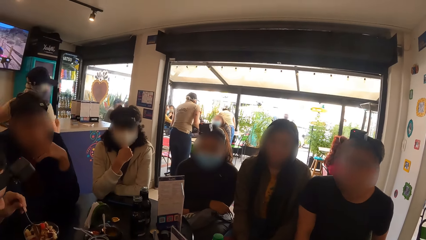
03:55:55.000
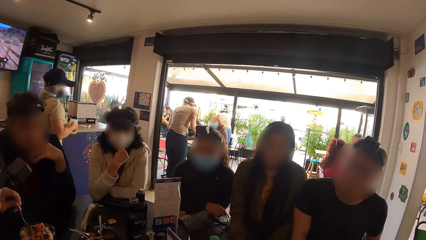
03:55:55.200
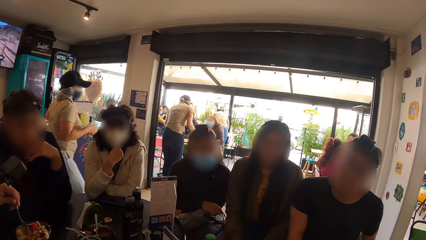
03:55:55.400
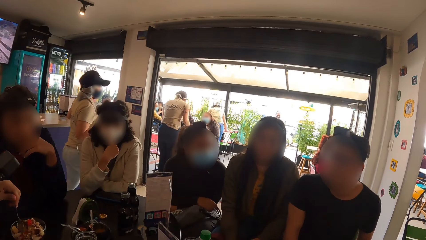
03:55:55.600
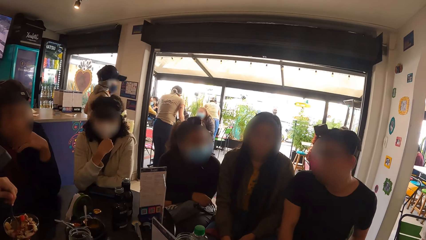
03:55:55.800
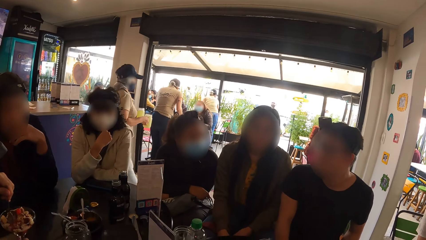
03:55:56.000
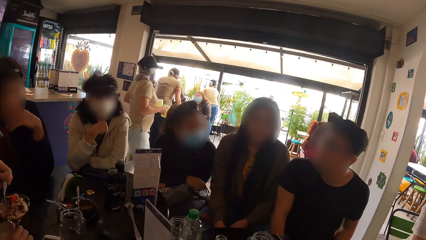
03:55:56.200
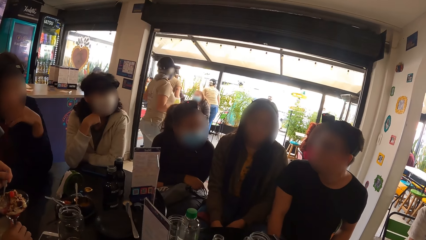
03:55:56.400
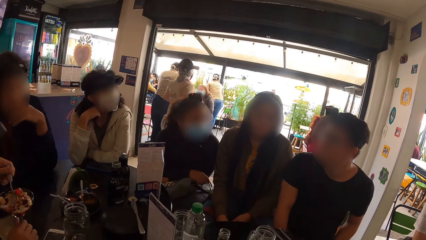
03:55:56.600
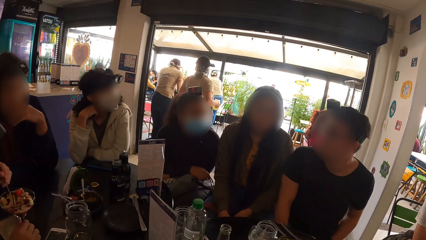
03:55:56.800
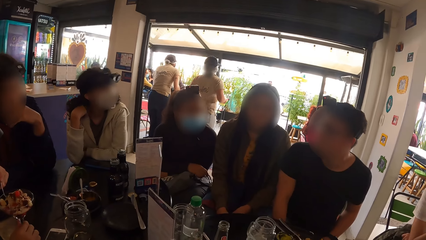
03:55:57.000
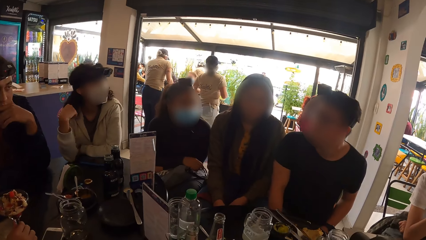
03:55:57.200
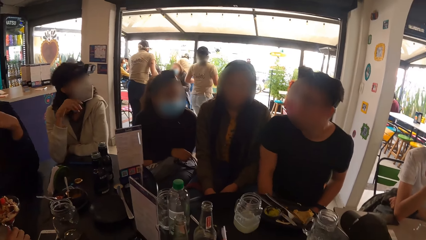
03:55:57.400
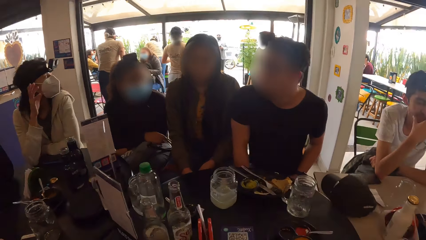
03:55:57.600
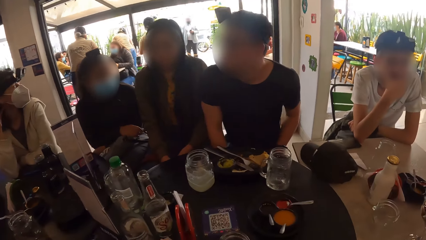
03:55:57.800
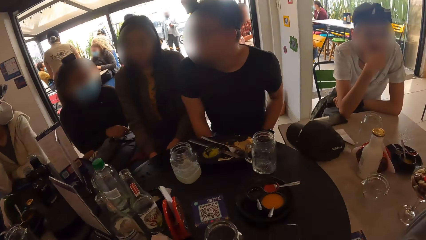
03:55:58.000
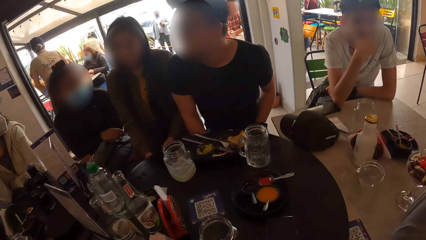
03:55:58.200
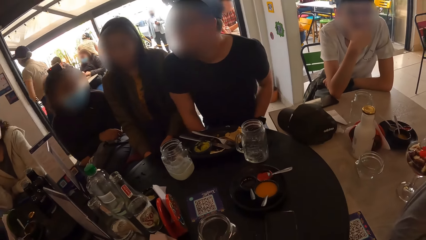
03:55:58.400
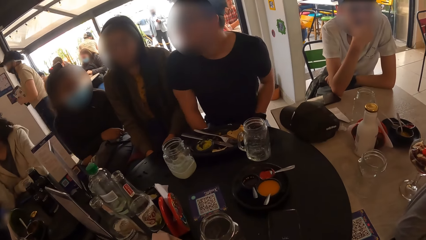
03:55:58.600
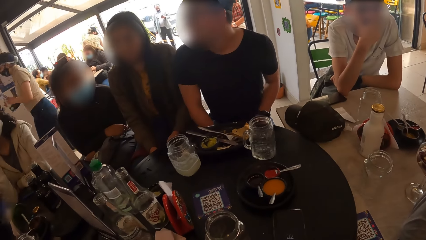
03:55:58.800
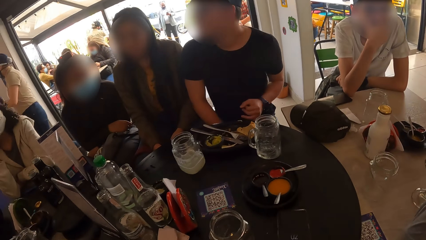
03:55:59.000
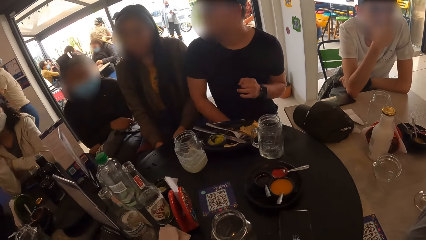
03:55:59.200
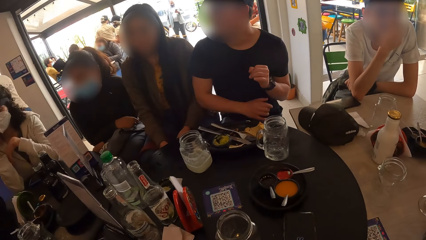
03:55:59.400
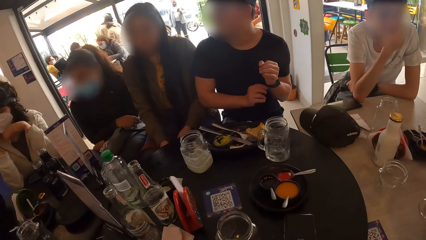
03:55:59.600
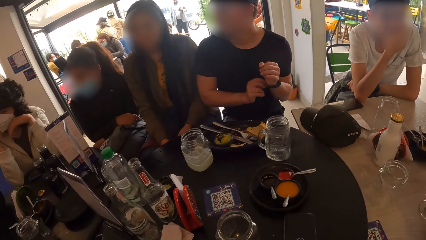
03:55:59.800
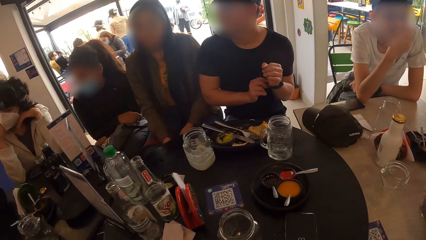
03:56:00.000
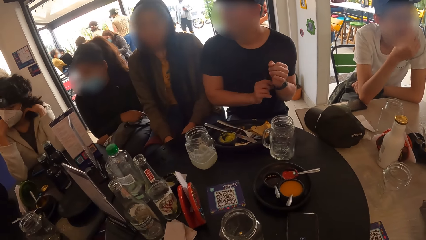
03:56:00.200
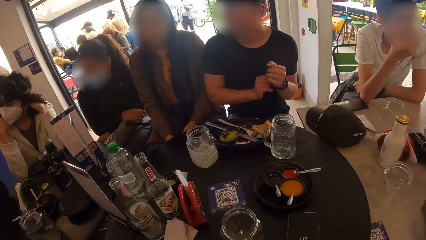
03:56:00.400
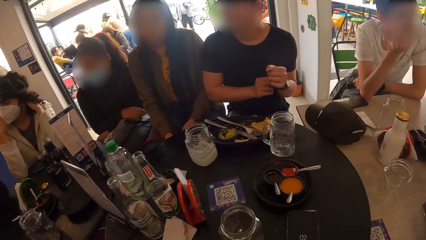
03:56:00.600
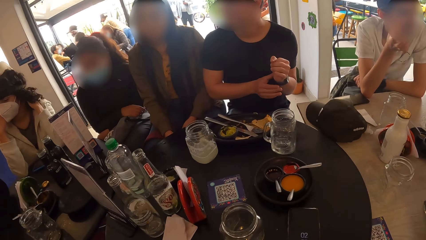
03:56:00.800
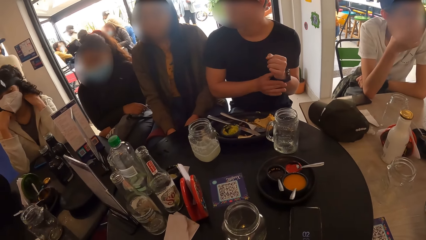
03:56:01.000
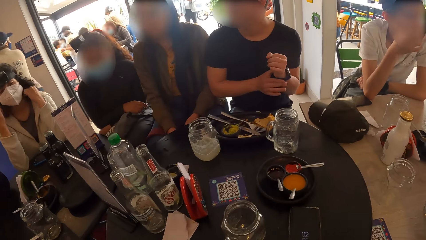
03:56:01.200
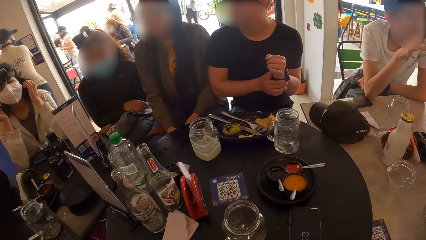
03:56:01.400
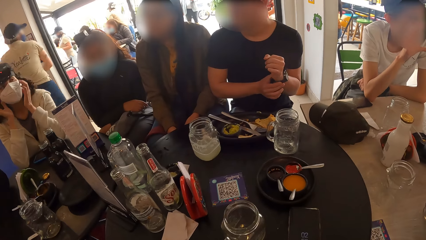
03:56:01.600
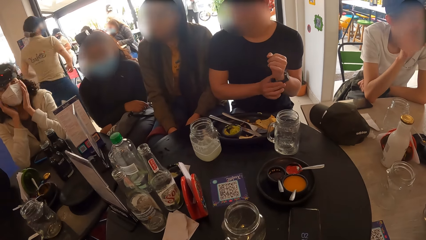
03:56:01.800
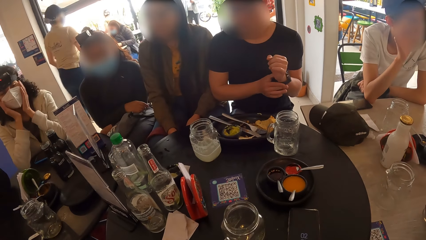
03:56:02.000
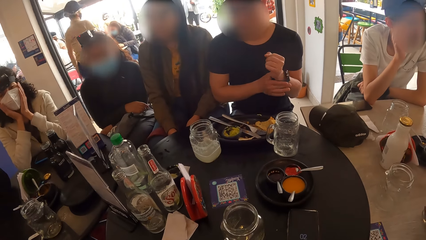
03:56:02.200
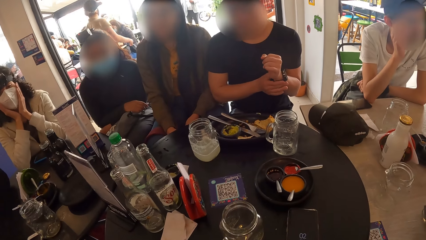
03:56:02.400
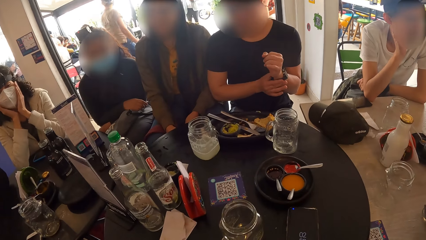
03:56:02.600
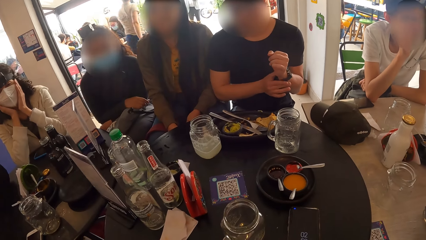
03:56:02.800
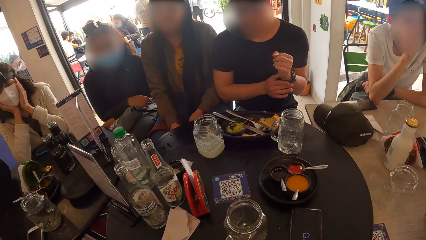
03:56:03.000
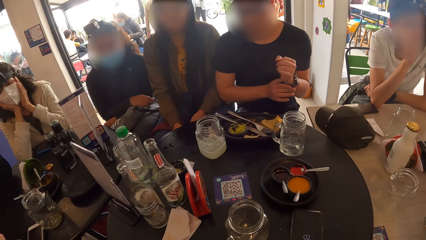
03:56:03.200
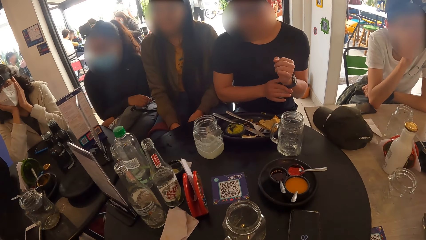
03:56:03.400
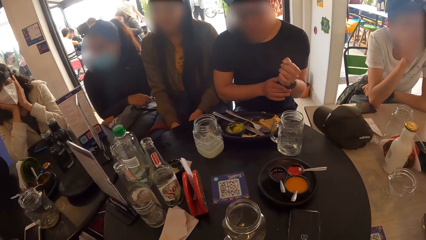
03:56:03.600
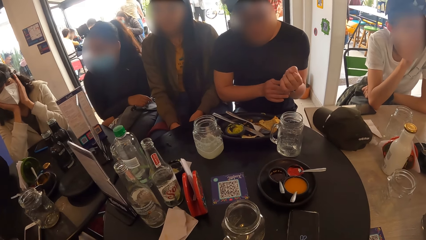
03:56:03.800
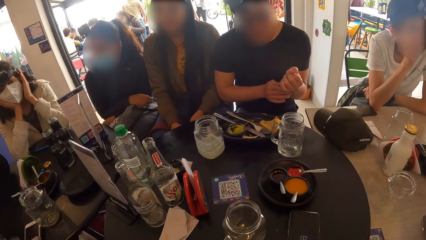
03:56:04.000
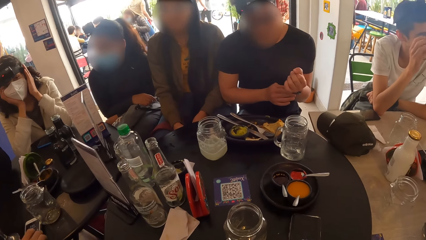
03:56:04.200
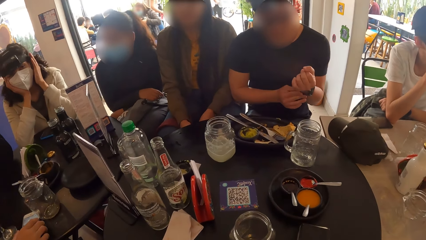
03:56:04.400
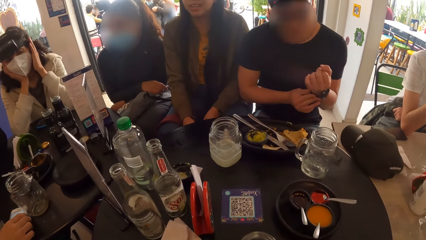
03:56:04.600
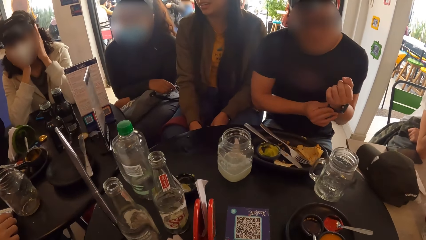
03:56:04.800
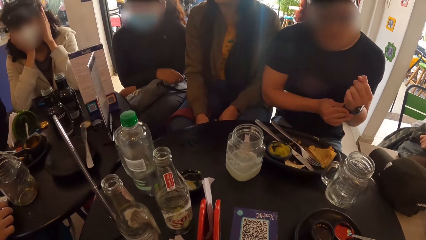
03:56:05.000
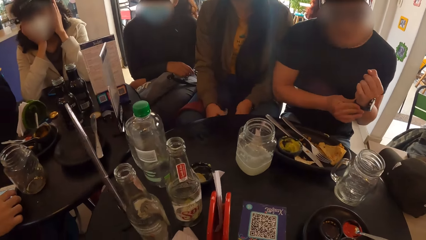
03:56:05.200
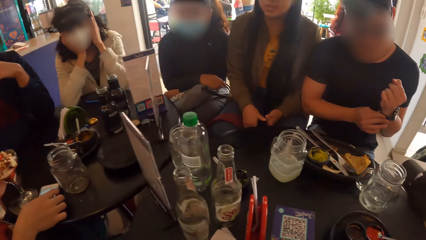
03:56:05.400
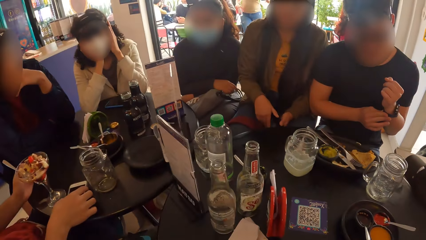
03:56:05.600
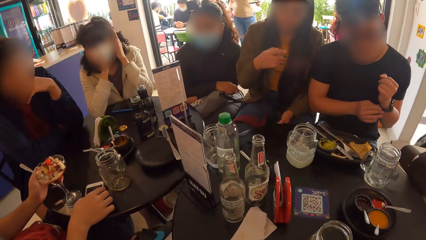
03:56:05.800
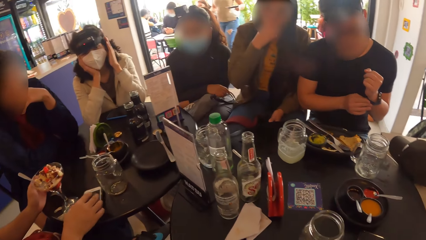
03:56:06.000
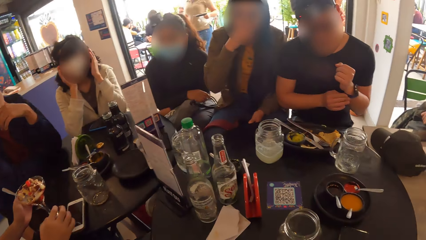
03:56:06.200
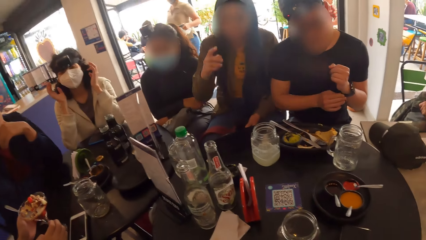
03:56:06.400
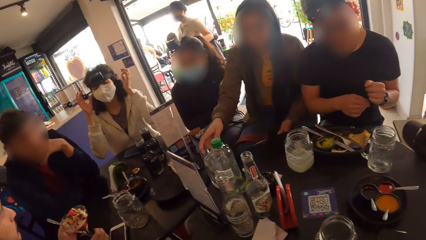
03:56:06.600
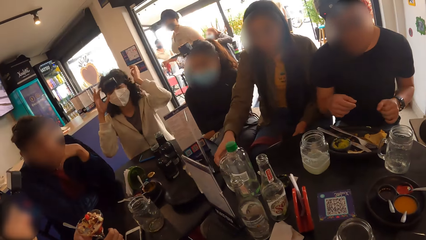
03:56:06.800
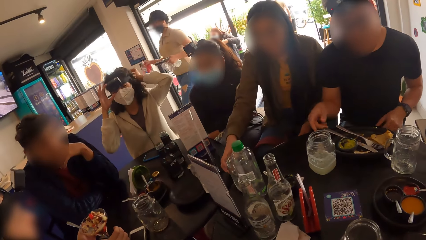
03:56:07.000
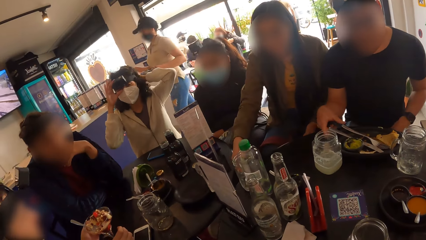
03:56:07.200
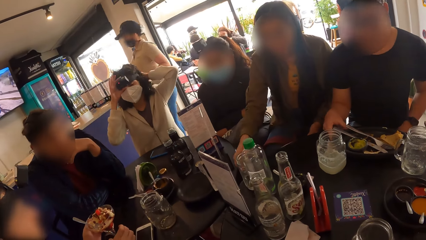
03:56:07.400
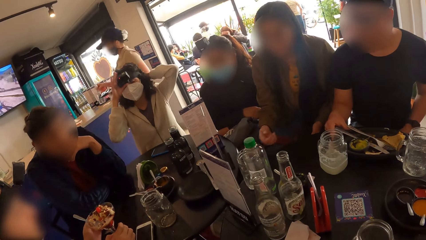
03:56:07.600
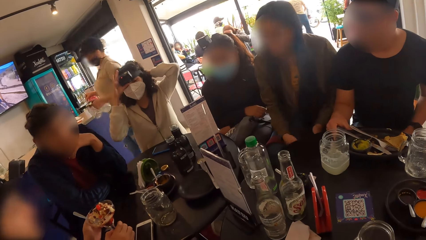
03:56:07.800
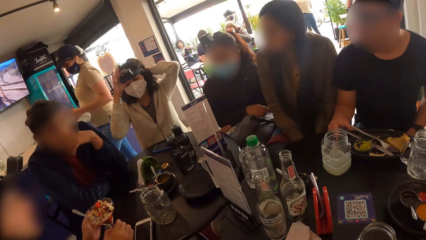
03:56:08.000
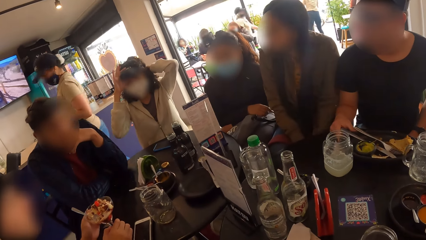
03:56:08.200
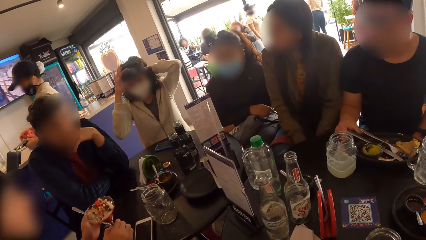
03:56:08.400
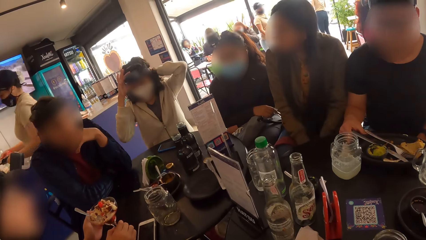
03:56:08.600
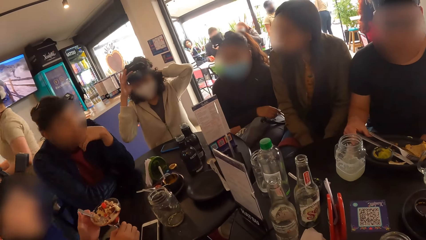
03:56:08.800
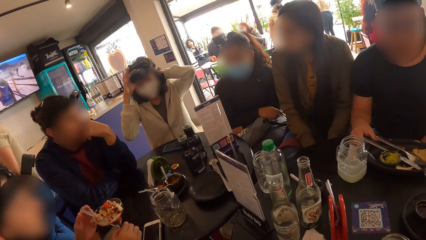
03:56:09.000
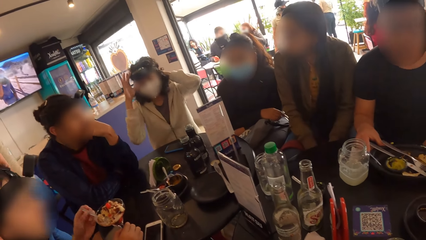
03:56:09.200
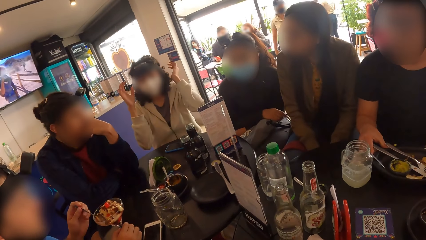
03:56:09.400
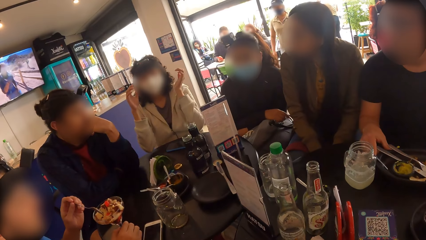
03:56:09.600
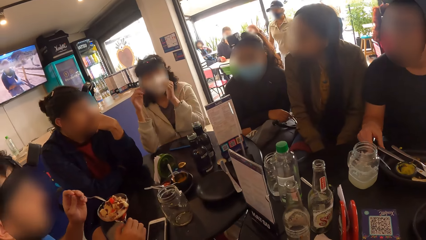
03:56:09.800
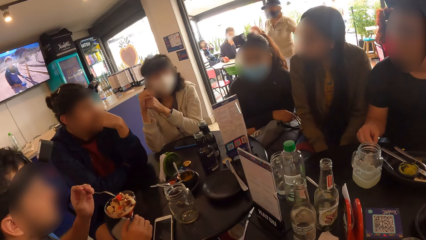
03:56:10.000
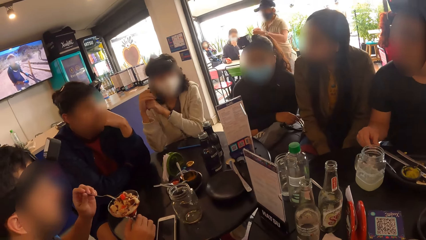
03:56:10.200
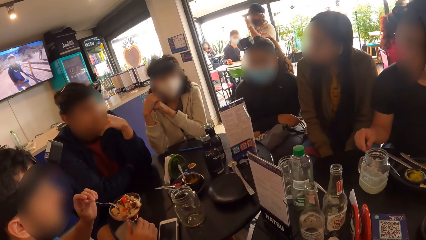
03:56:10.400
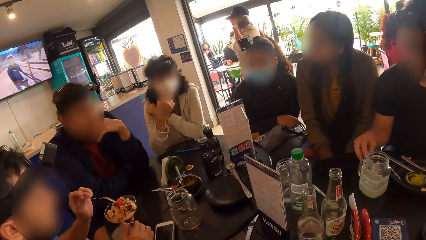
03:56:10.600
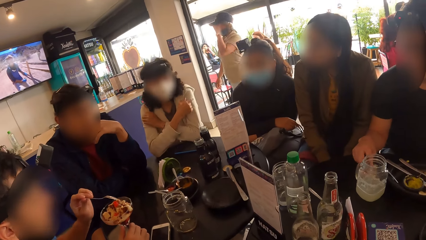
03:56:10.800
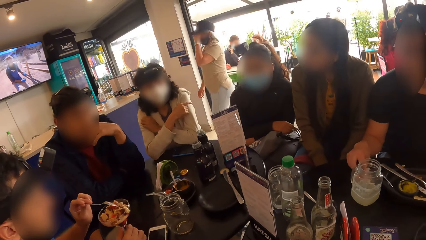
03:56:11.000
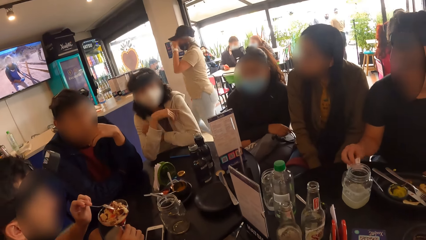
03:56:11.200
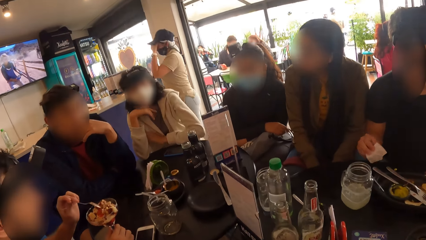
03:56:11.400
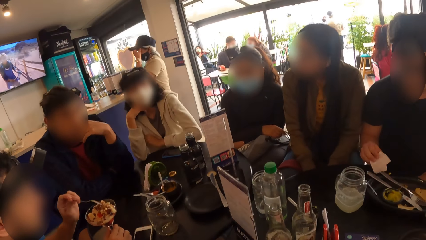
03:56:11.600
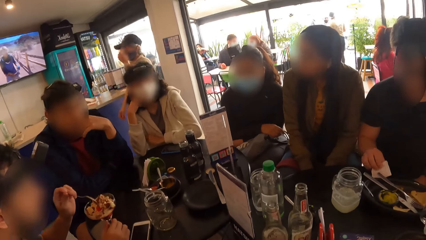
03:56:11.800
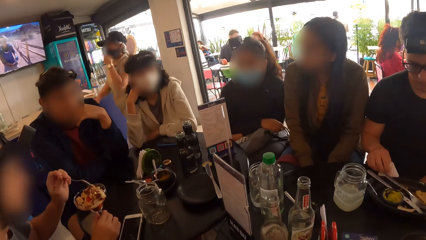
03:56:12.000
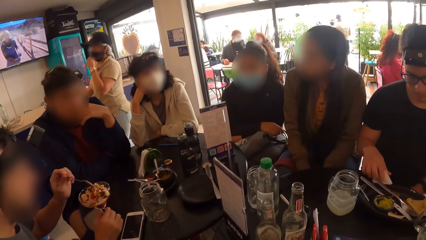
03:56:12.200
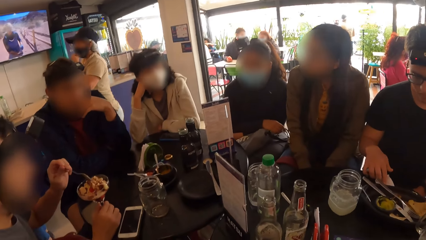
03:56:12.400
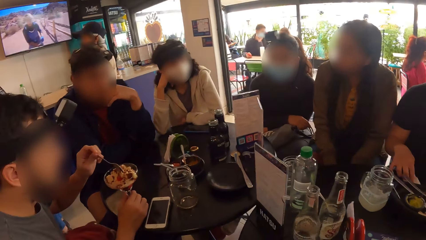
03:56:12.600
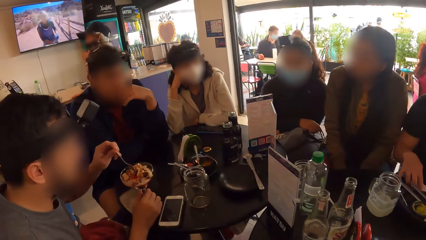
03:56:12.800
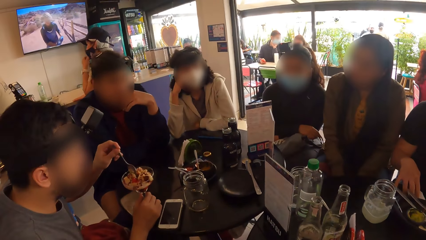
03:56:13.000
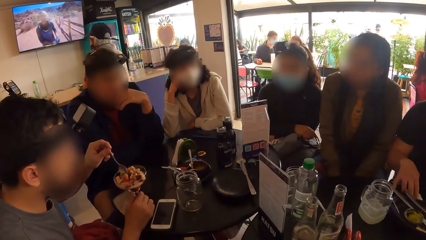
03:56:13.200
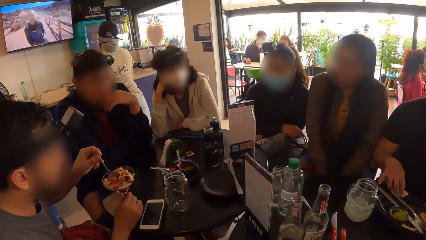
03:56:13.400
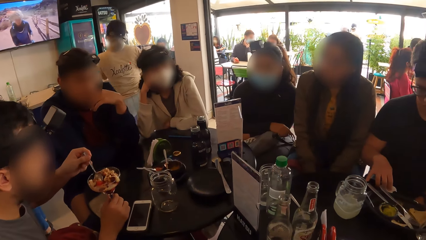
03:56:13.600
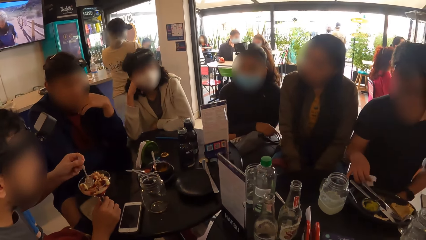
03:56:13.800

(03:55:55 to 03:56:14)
The third woman gestures with her right hand. The fifth man adjusts the watch on his left arm with his right hand. The third woman holds her face with both hands. The second man gestures with his right hand. The first man operates his phone on the table with his right hand. The first woman touches her face with her right hand. The third woman adjusts her camera with both hands. The first woman touches a cup on the table with her right hand. The fifth man pushes a plate on the table with his right hand. The first man holds the sundae cup with his right hand and picks up the spoon in the sundae cup with his left hand. The fifth man picks up a paper napkin on the table with his right hand and wipes the table with the paper napkin in his right hand.
